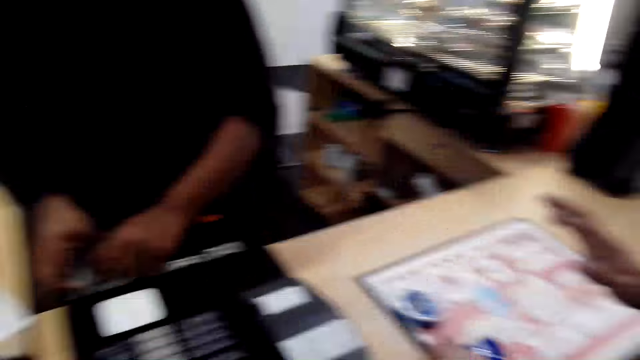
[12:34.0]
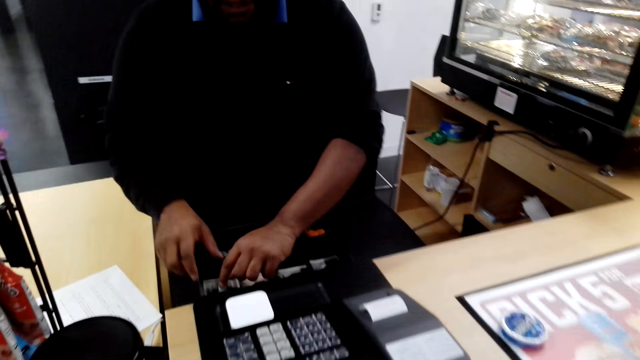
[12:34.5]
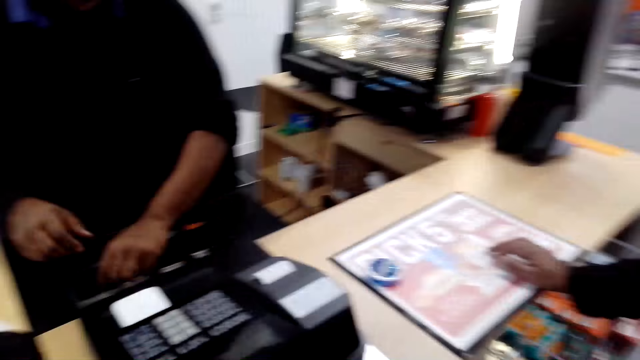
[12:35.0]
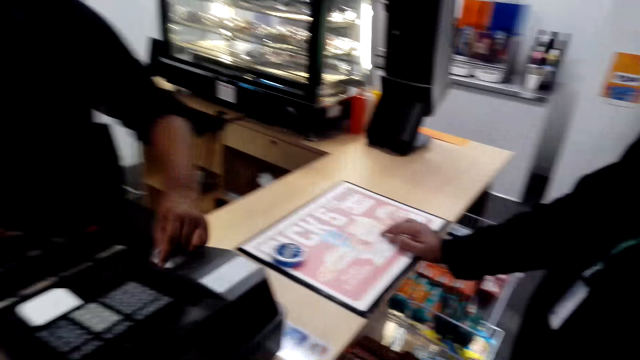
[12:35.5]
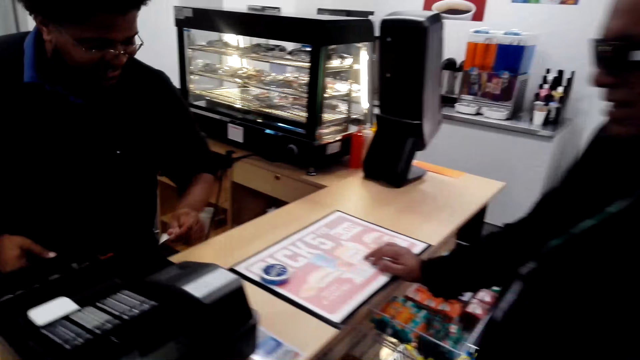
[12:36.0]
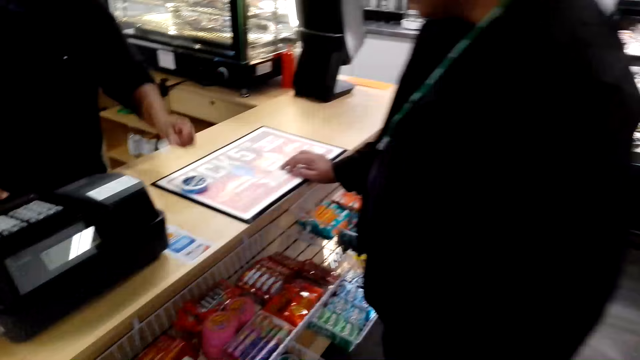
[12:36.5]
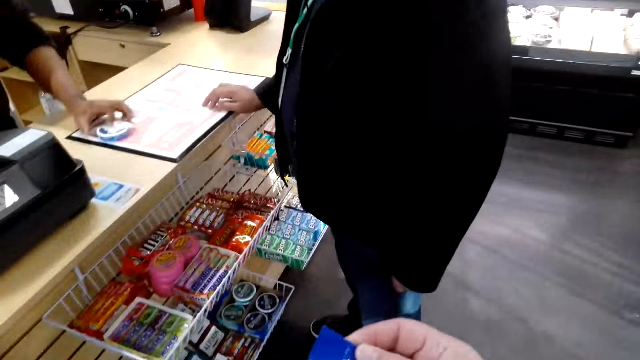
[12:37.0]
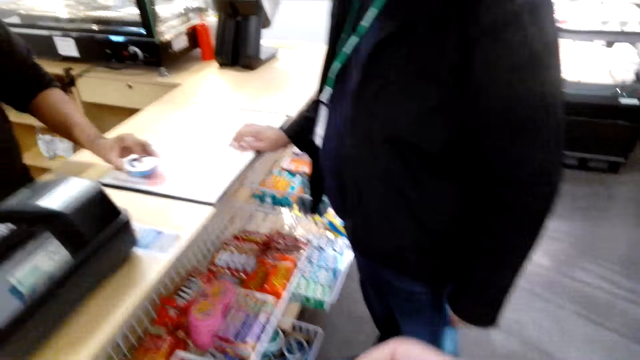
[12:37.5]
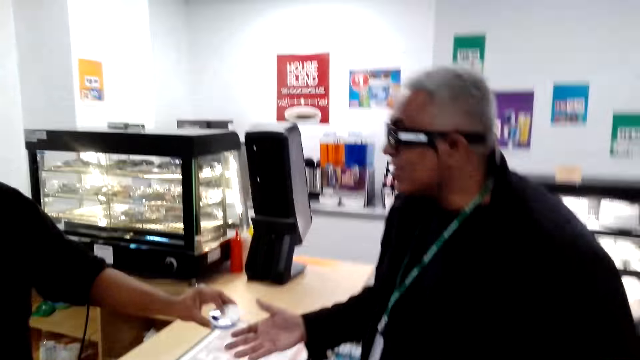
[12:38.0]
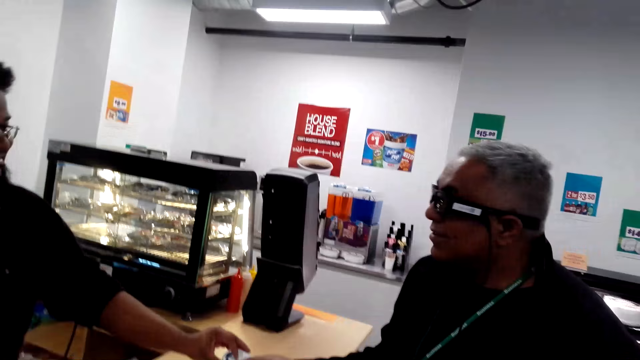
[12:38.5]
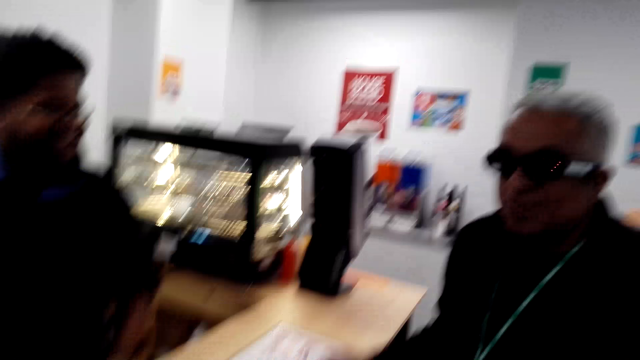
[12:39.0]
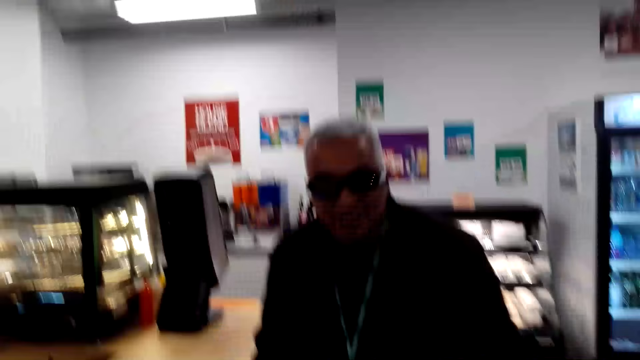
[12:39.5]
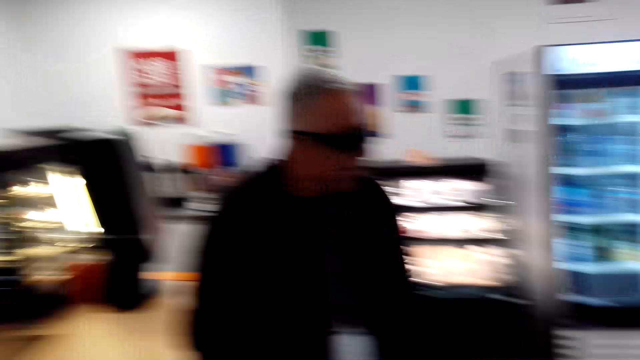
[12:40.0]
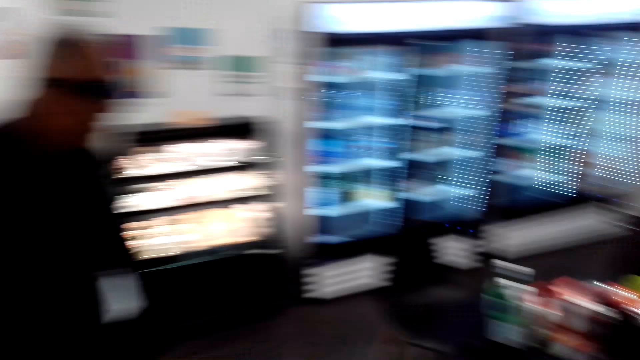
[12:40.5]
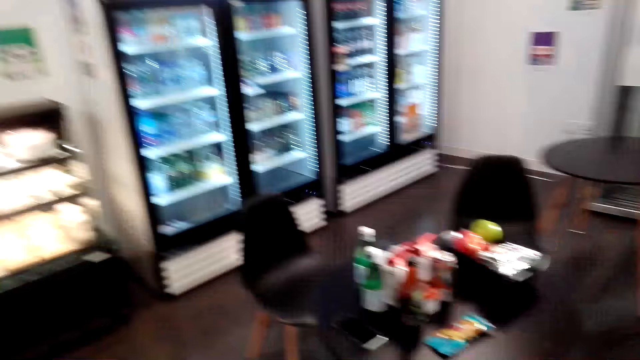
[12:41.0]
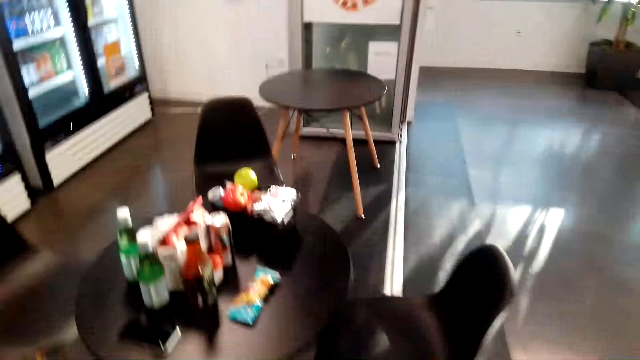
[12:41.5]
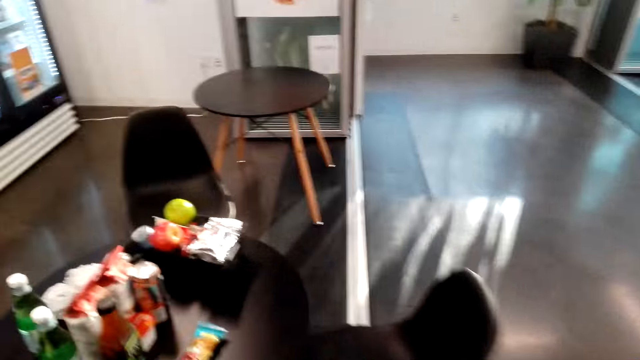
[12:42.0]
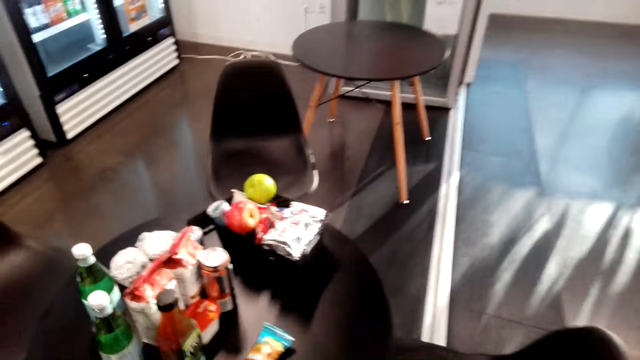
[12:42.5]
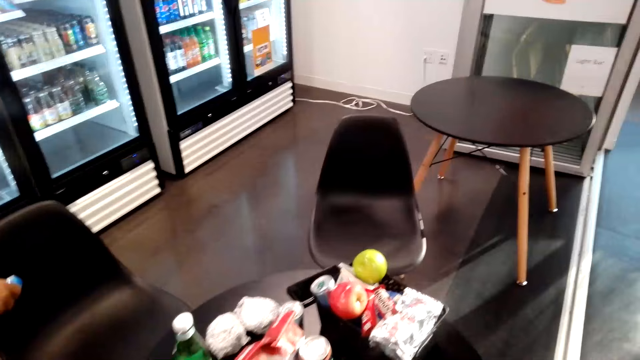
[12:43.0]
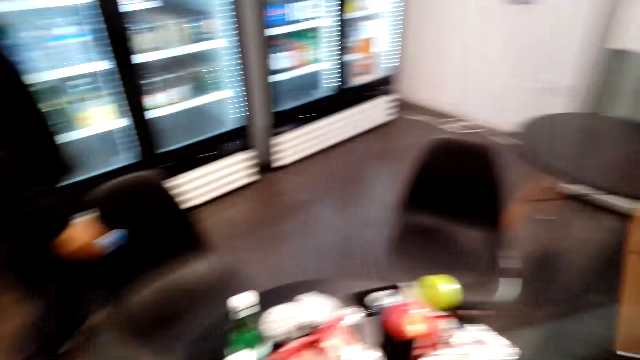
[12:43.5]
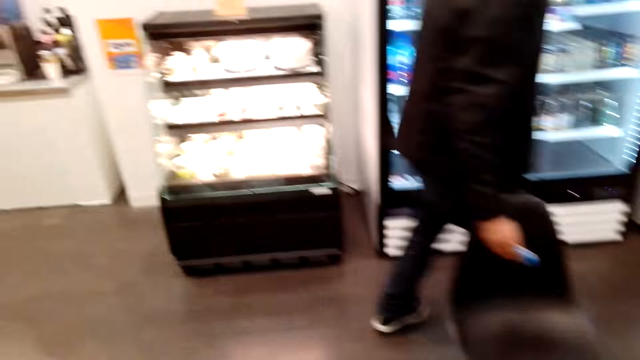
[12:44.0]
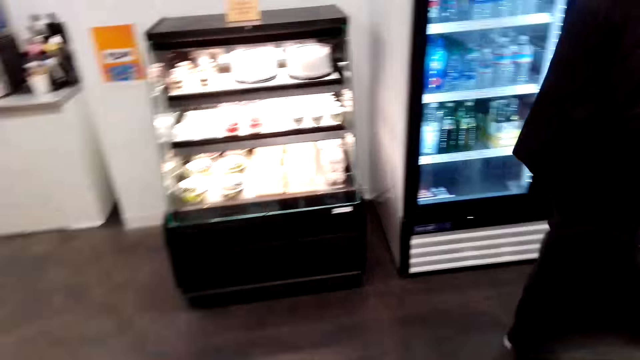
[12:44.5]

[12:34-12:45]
The camera wearer looks around. A man talks to a cashier. A man walks on the floor. The camera wearer walks on the floor. They look around.

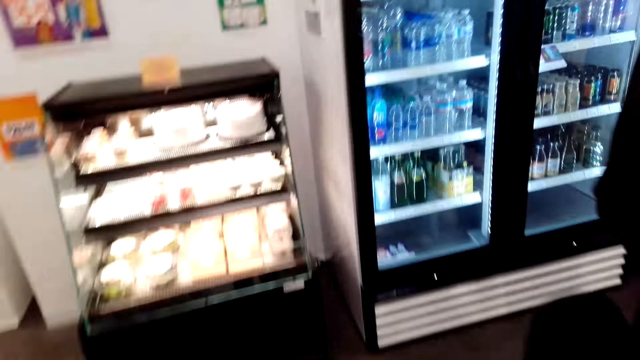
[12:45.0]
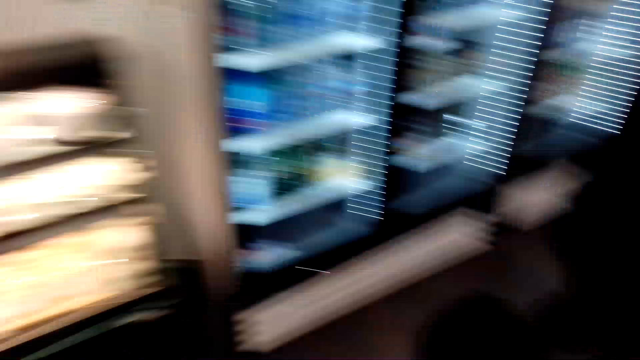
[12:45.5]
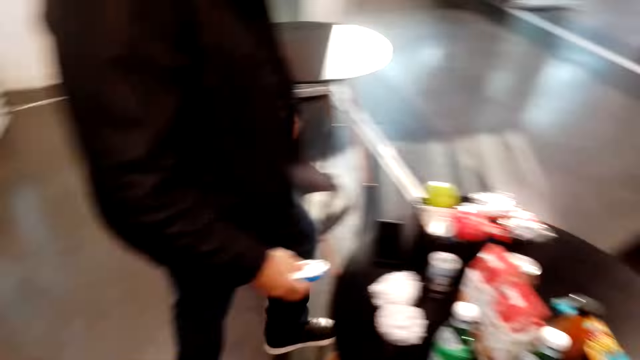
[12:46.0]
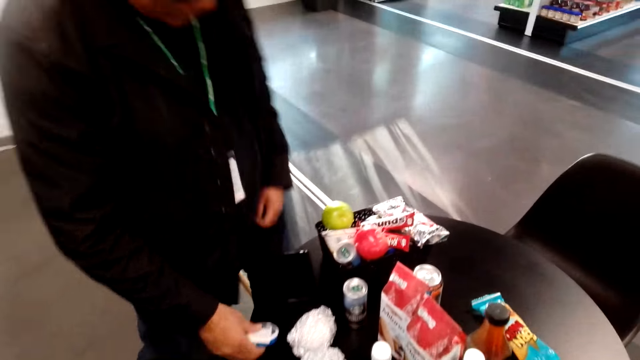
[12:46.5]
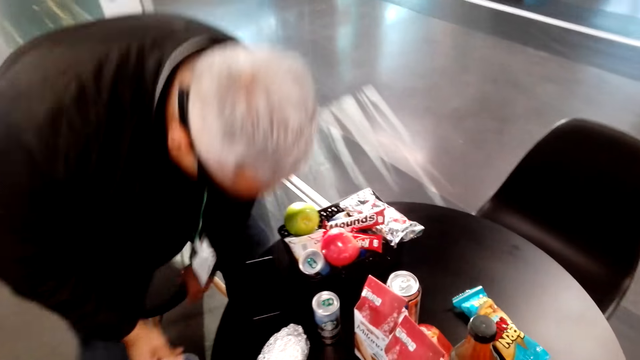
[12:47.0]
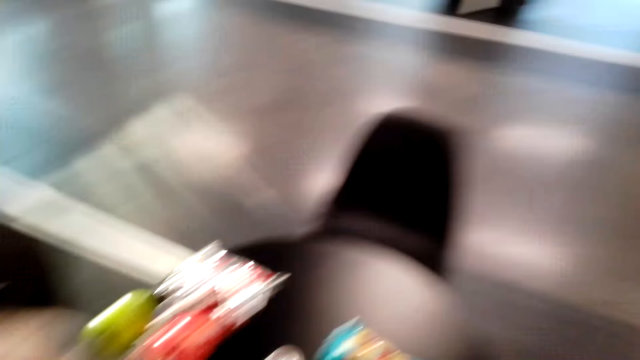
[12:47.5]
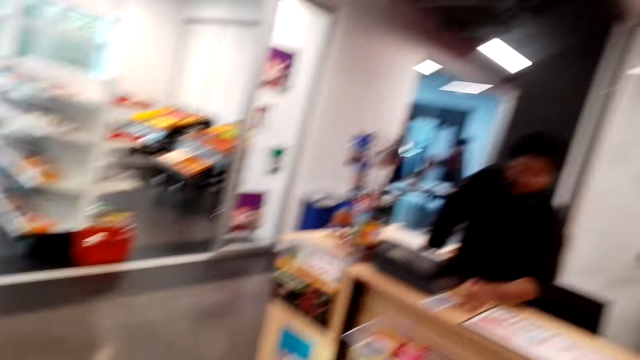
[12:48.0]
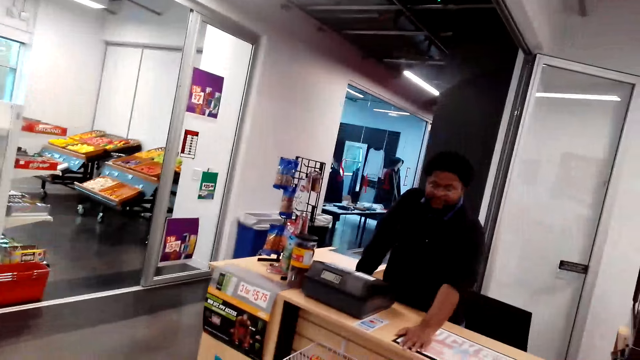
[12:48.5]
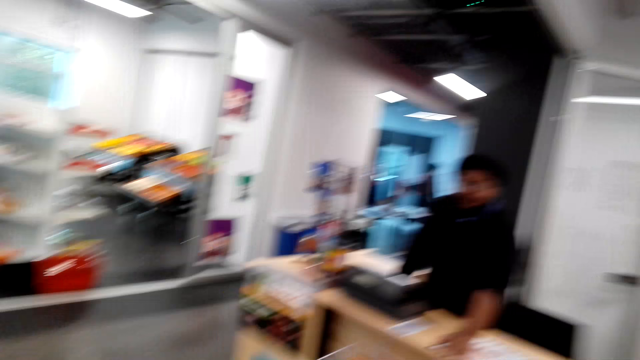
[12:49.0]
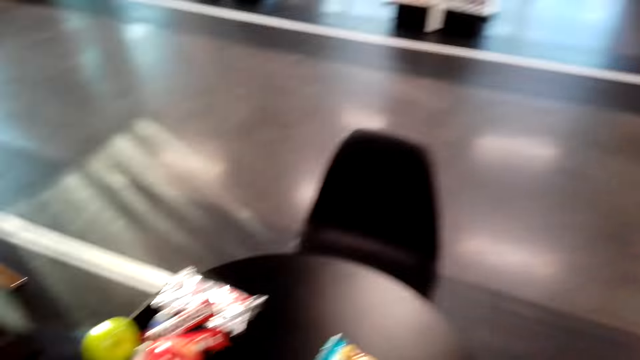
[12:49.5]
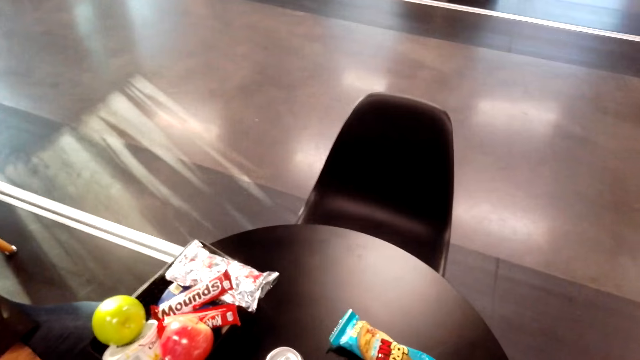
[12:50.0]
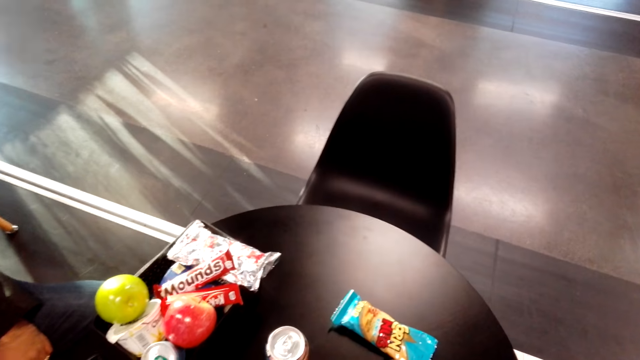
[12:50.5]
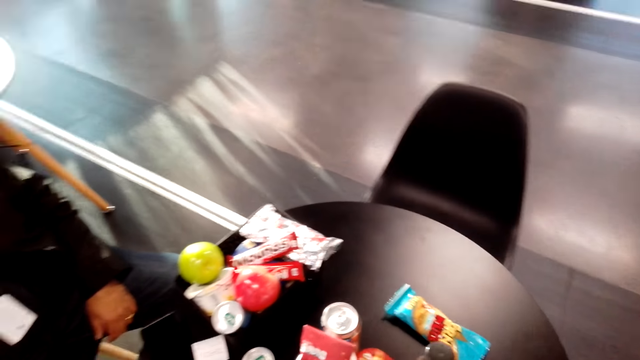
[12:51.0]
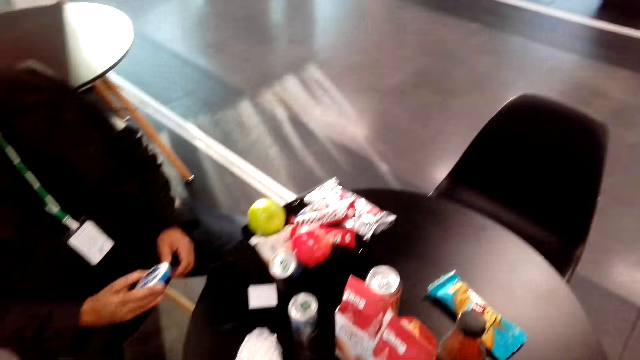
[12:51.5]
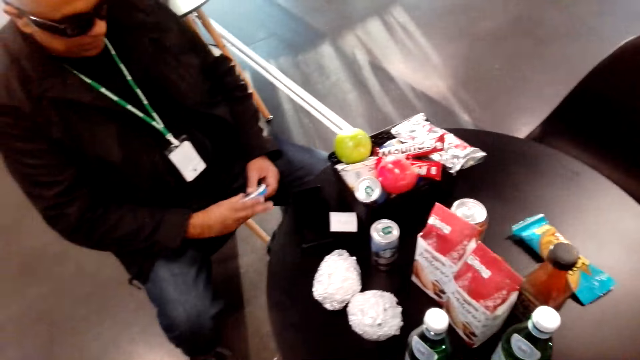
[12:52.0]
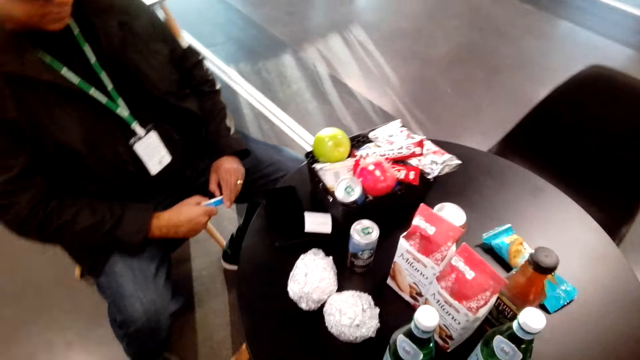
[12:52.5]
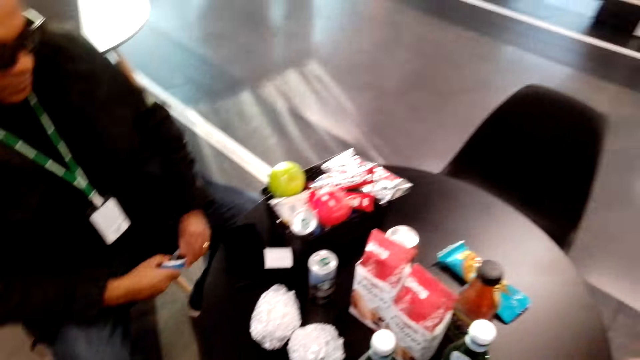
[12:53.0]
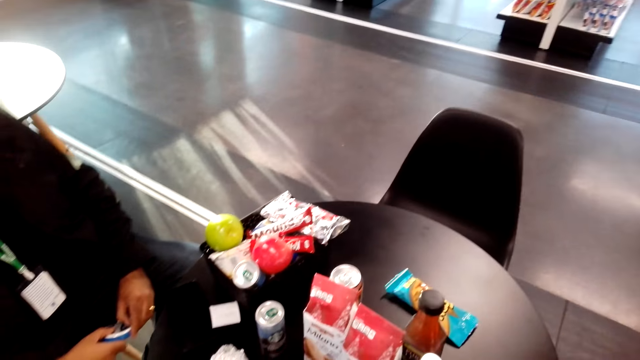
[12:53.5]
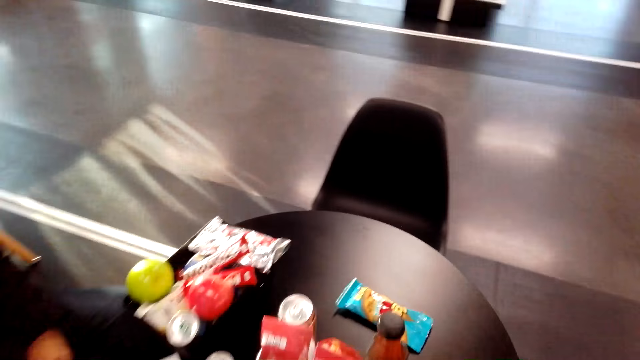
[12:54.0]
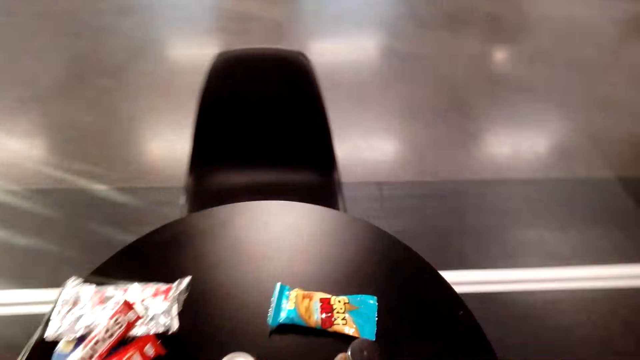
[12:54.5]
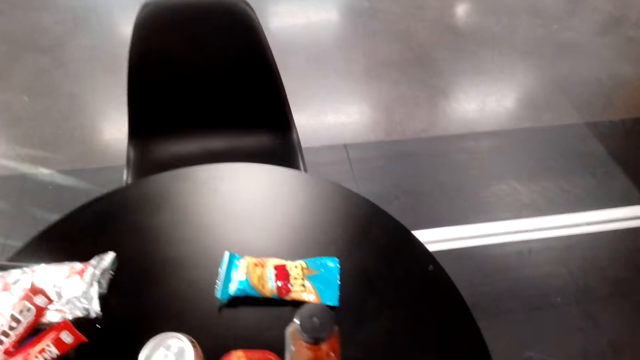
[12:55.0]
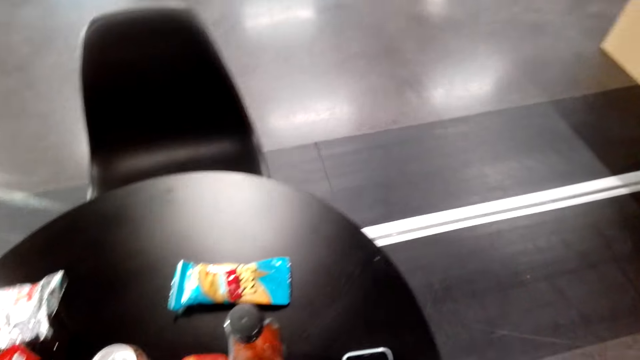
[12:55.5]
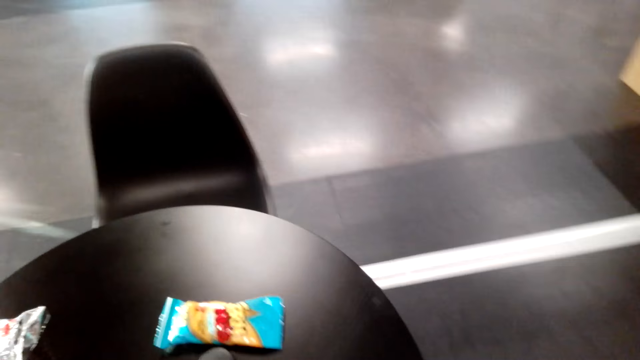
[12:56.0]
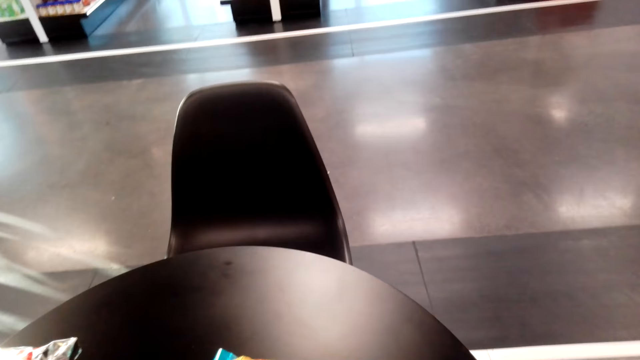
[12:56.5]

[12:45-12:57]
A man sits on the chair on the floor. Another man stands on the floor. The camera wearer talks to a man. They look around and sit on the chair on the floor. The first man holds something with his hands. The camera wearer sits on the chair on the floor.
